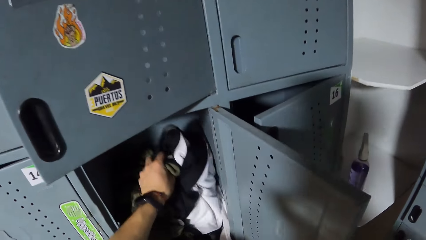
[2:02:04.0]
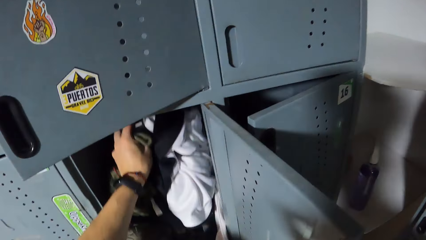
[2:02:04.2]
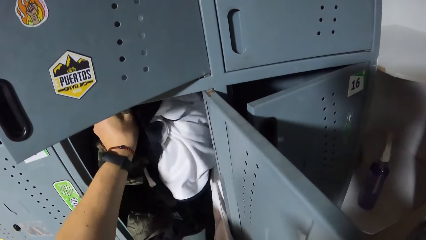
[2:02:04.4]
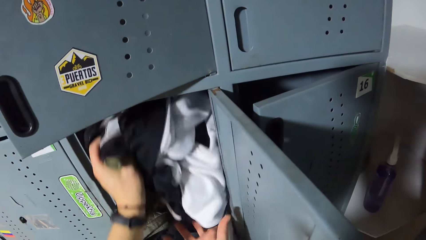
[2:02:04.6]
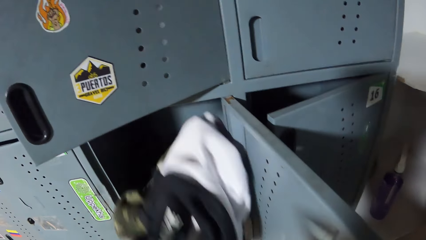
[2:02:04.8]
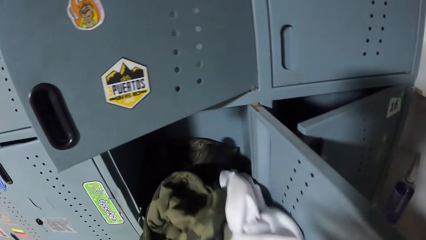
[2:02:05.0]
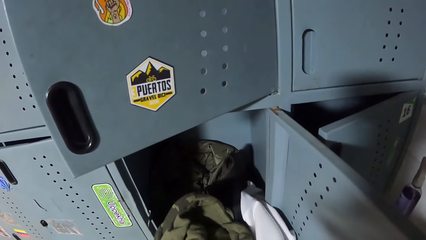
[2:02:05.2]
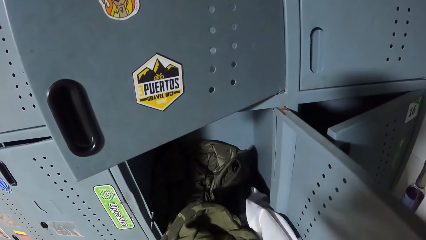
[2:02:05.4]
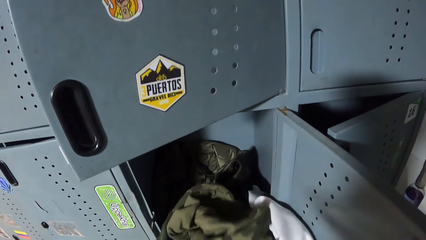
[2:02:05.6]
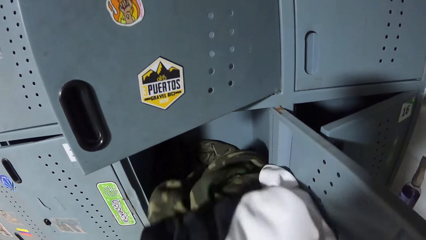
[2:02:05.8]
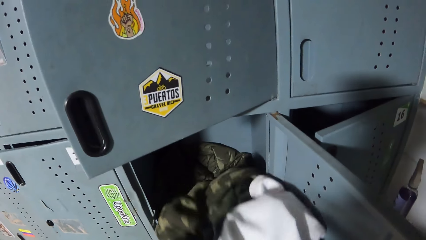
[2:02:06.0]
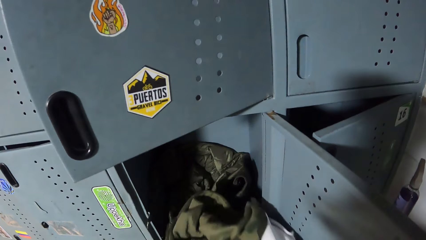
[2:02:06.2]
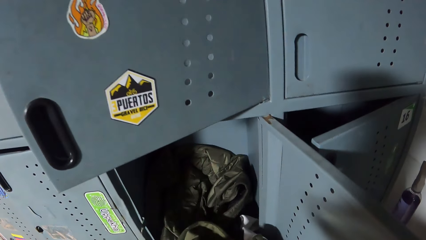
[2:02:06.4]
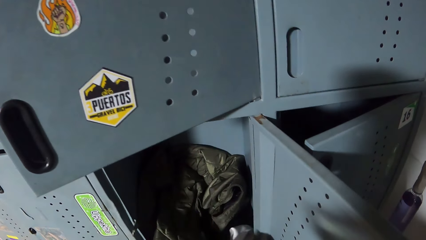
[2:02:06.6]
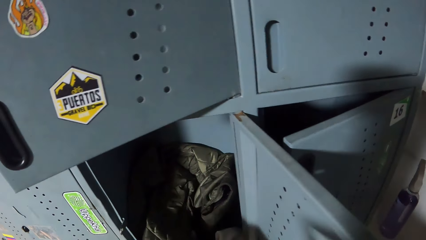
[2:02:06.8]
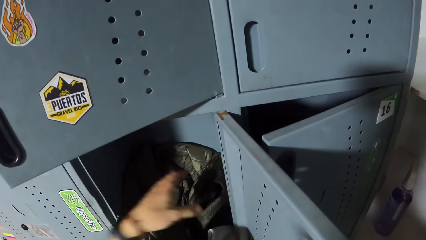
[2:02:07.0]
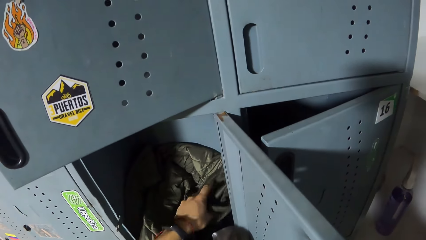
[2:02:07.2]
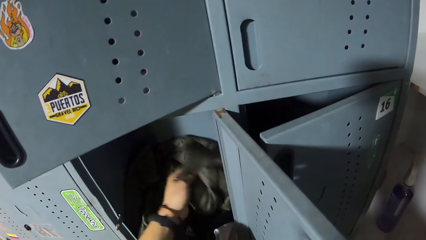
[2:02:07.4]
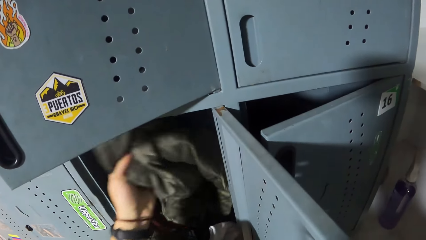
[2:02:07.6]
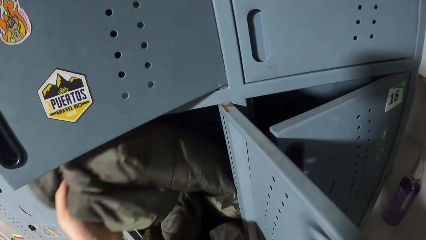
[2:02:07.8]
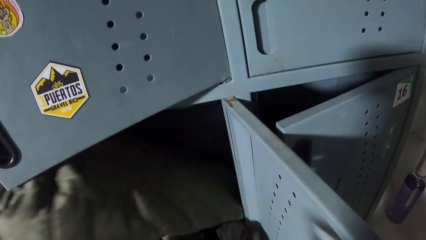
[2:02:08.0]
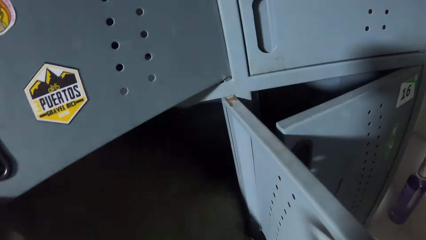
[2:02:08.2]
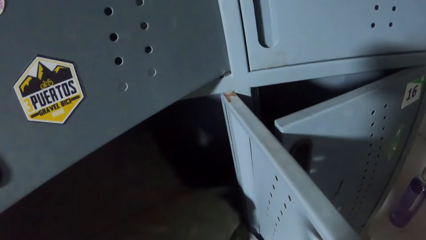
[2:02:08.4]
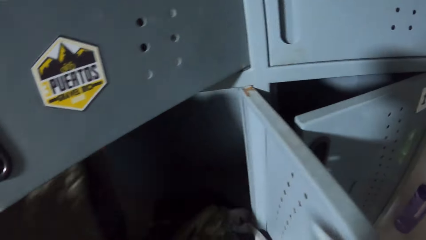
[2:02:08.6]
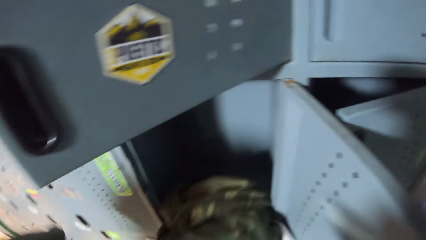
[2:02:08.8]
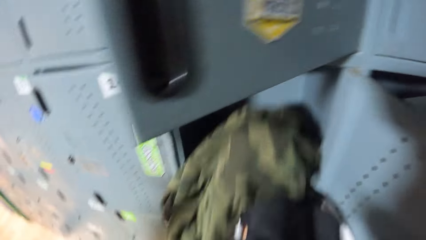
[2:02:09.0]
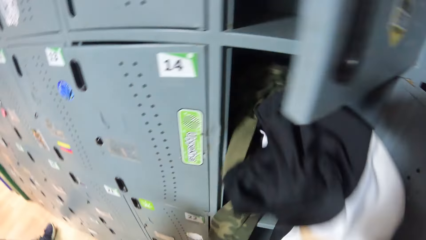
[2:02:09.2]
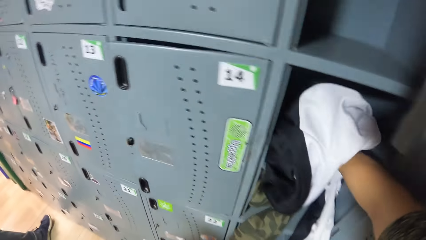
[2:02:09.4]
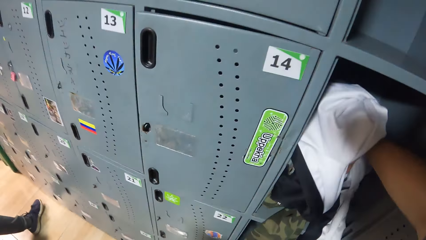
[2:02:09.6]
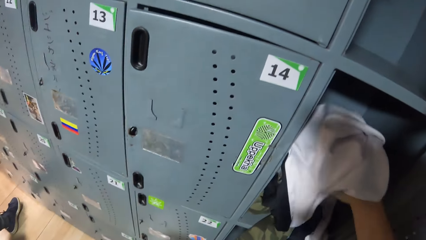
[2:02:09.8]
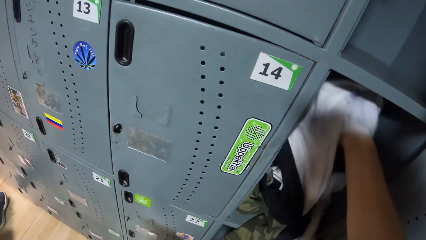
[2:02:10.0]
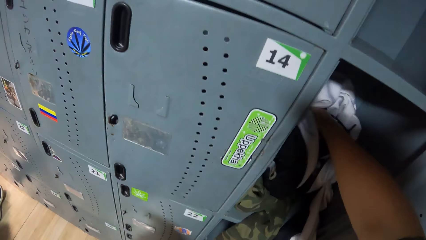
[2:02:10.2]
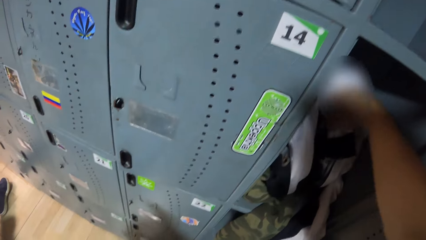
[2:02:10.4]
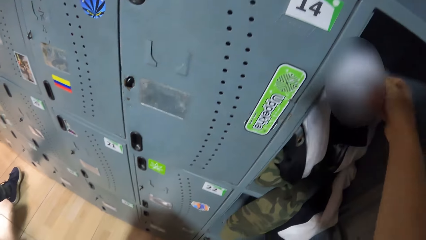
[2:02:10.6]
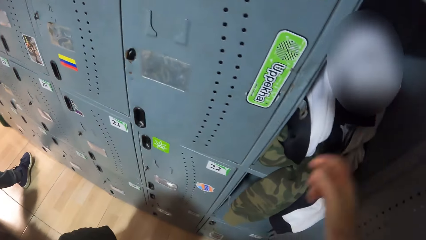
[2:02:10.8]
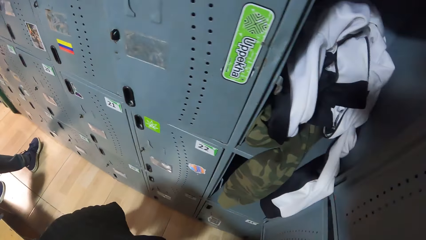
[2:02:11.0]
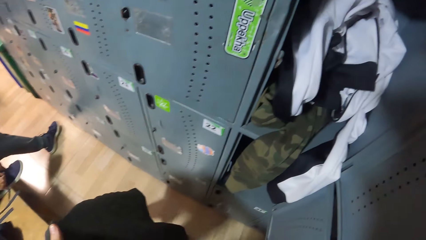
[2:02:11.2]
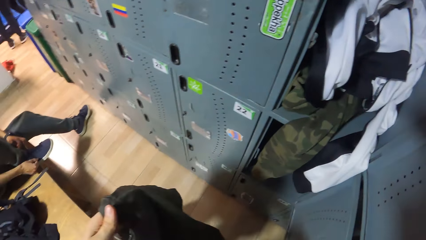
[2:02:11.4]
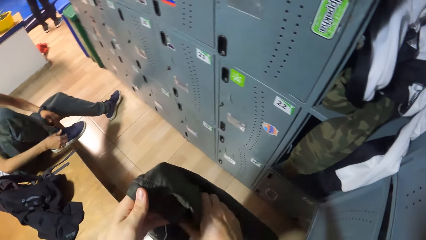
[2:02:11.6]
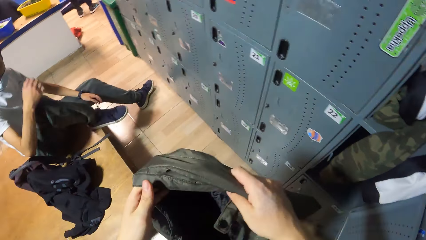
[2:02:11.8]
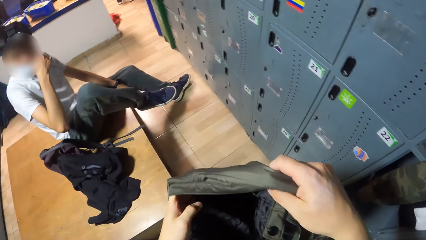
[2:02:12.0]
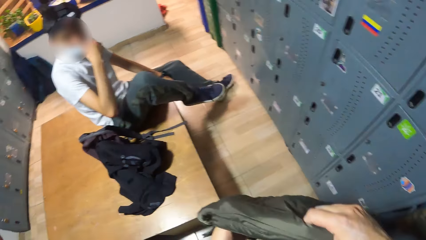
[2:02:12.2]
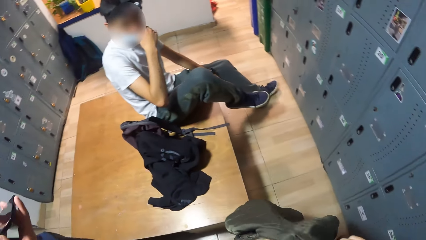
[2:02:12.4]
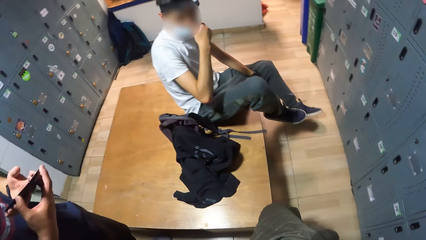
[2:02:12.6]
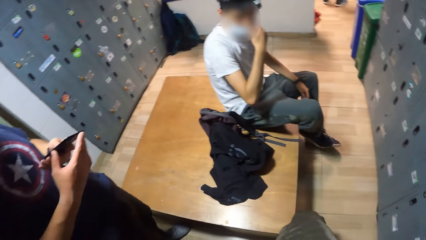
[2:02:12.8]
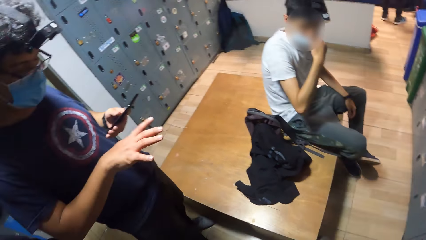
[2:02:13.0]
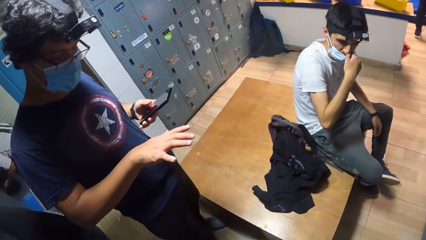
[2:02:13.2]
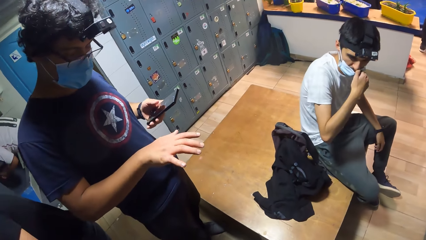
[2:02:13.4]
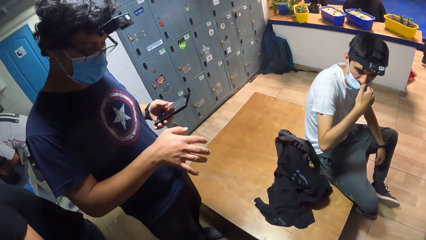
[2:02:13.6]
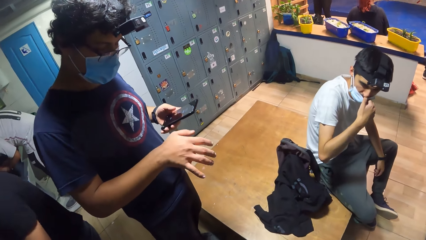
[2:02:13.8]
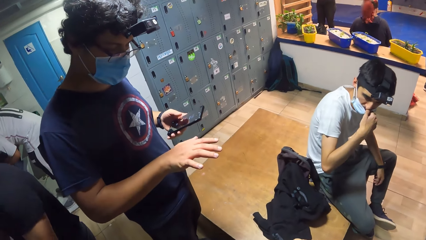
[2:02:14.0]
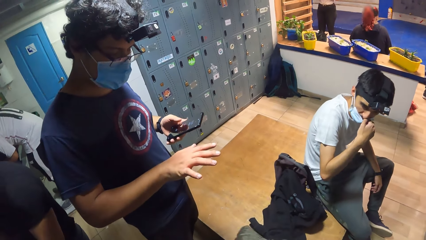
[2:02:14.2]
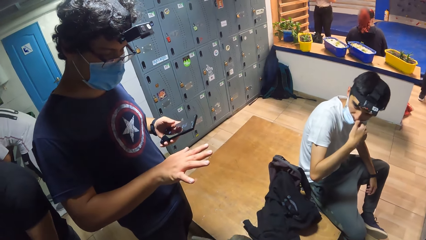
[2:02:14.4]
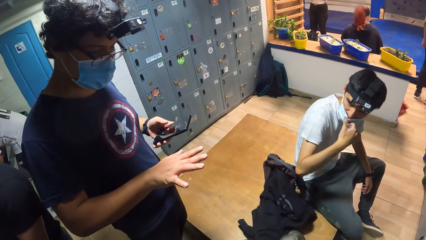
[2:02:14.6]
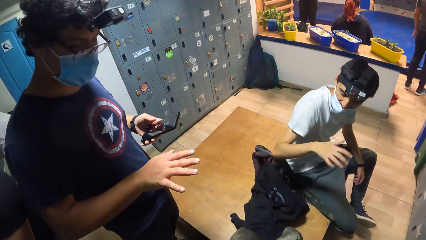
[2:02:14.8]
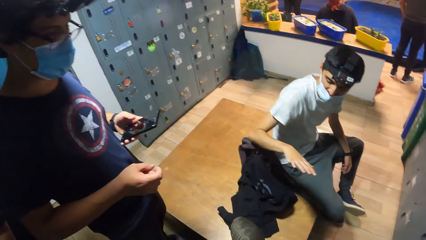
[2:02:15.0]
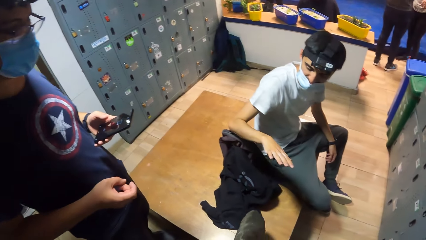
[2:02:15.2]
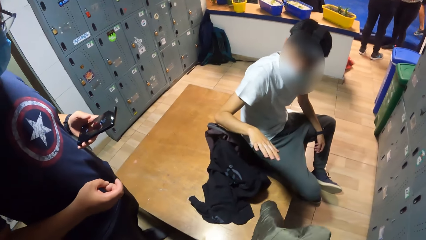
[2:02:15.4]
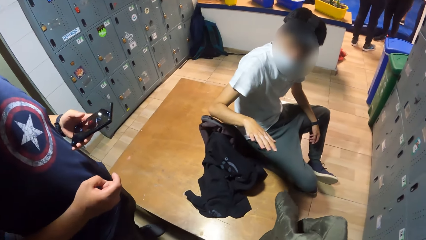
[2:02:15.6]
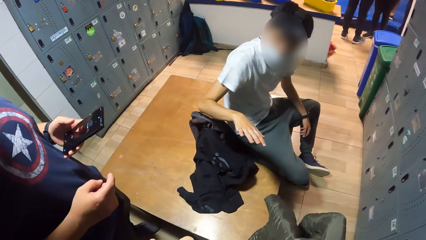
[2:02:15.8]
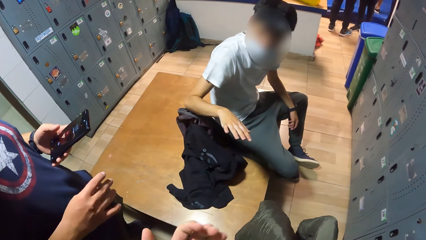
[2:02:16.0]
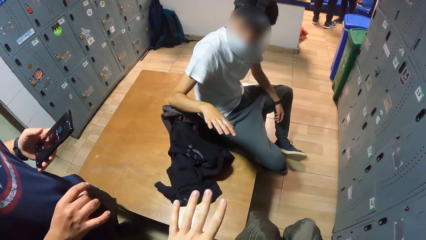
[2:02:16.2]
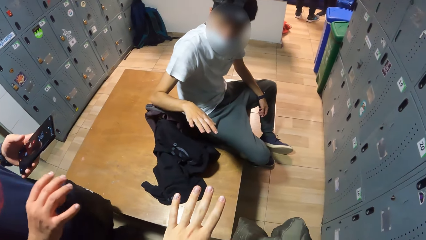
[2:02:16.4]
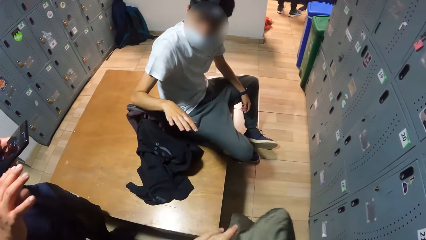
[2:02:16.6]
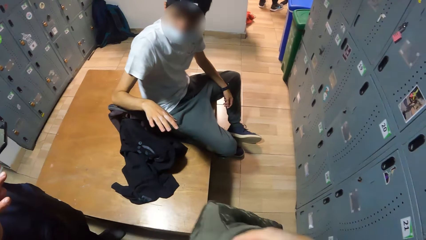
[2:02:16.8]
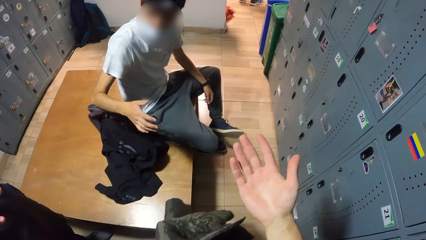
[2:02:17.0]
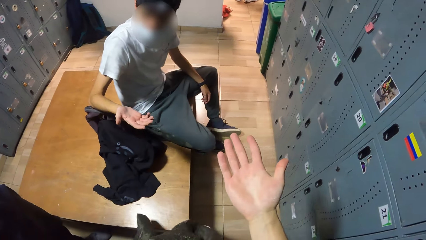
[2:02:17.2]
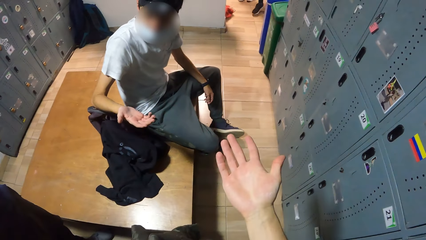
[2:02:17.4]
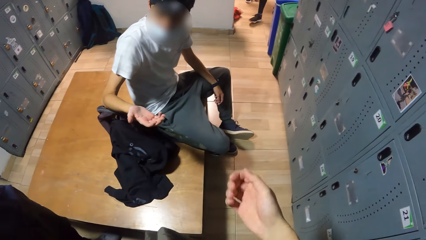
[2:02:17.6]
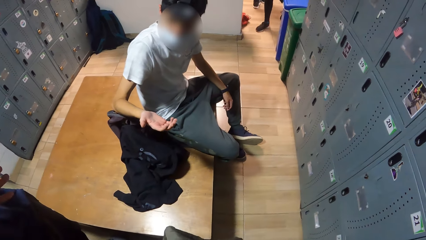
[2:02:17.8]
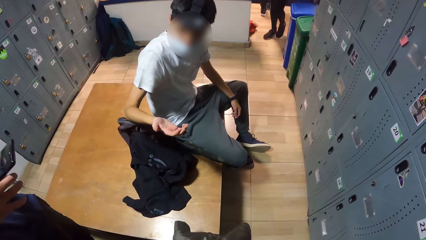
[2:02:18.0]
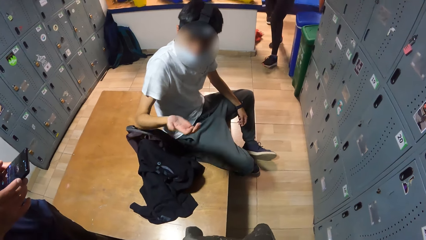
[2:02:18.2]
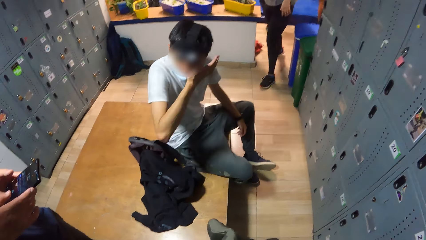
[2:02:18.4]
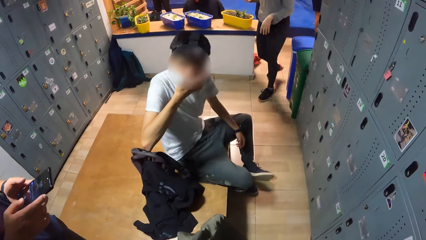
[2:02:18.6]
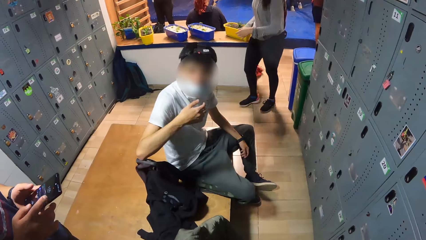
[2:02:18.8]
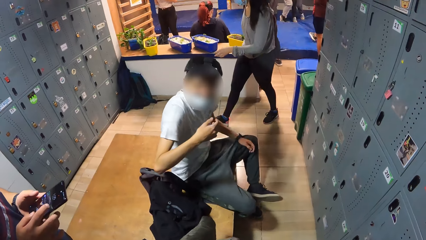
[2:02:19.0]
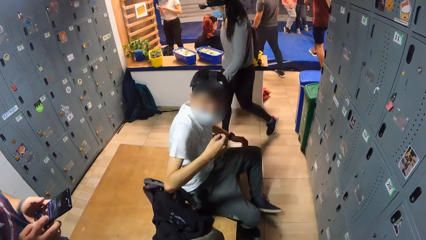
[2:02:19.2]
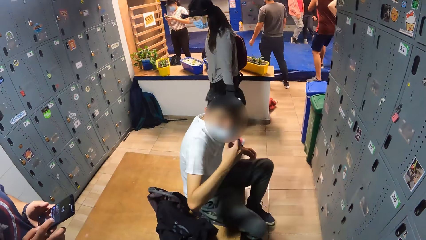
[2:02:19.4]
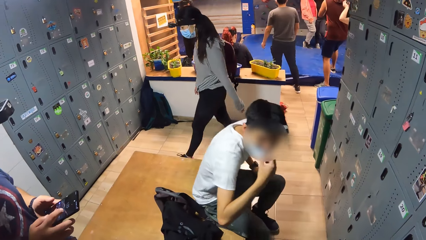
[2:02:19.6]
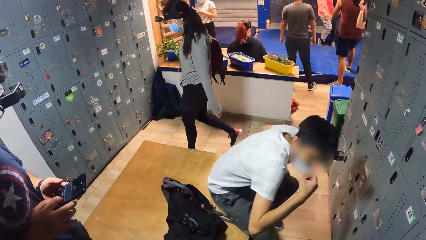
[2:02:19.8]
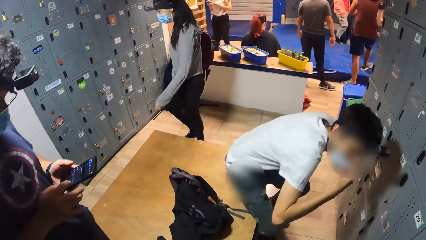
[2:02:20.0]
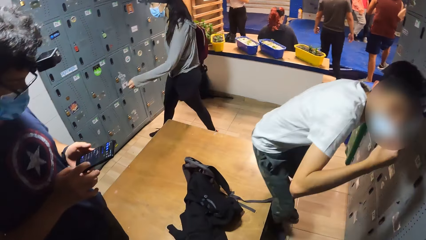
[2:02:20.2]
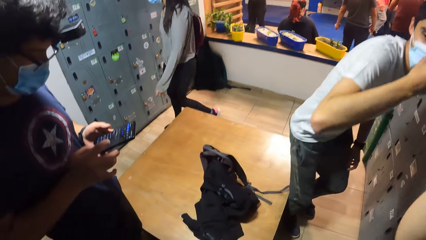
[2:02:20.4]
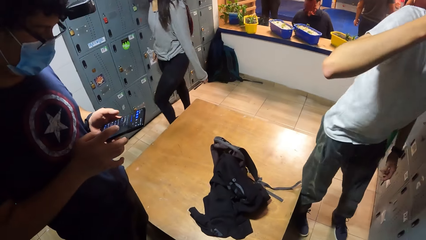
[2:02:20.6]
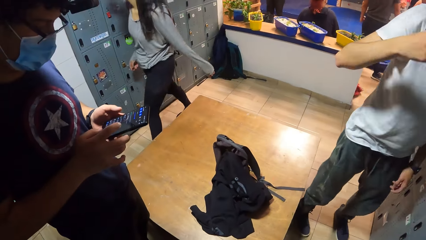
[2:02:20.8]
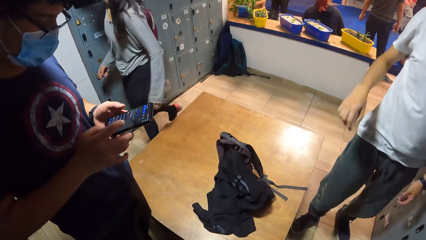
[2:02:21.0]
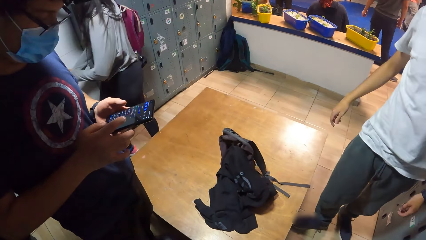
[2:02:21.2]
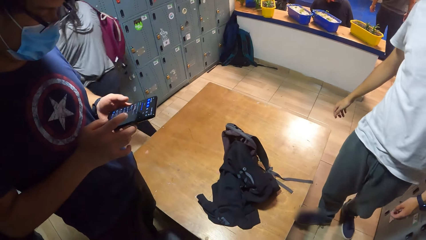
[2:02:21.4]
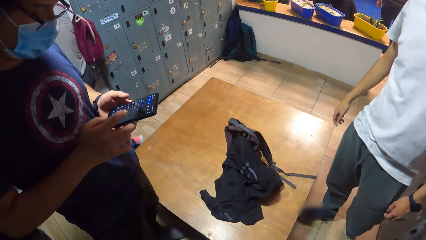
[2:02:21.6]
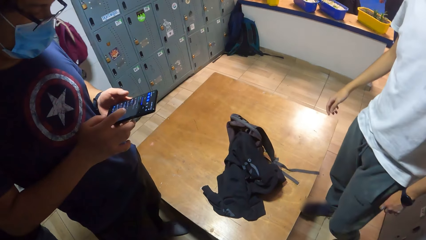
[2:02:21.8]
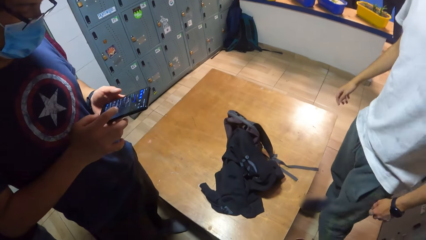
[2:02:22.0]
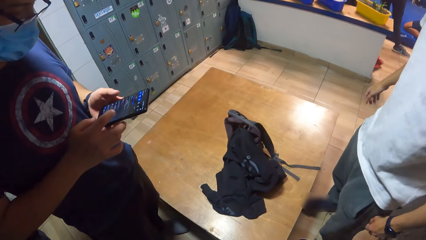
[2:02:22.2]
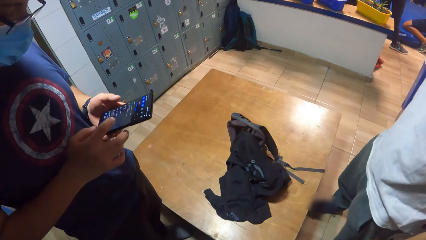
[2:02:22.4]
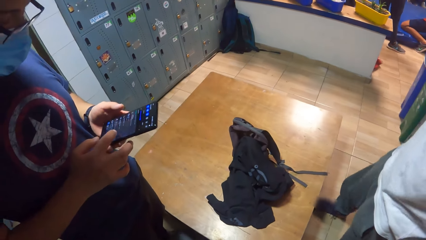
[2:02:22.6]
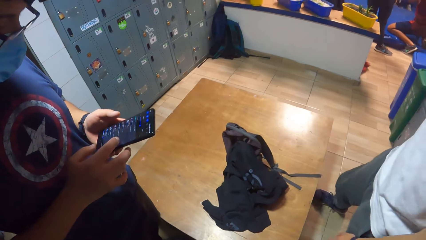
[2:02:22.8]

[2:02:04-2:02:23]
The camera wearer removes some clothes from the locker with his left hand. He holds the clothes with his hands. He removes a coat from the locker with his left hand. He returns the clothes into the locker with his right hand. A man scratches his face with his right hand. The camera wearer interacts with the man and another man. The other man holds a phone in his left hand. The camera wearer puts on a jacket. The other man looks at his hands. The first man looks at his hand. The camera wearer looks at his hand. The other man operates the phone with his right hand. The first man adjusts a facemask on his face with his right hand and stands from a bench.
